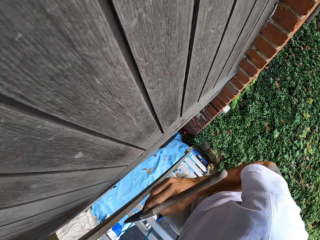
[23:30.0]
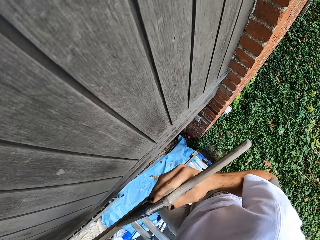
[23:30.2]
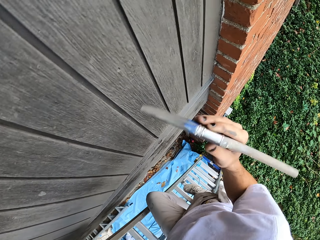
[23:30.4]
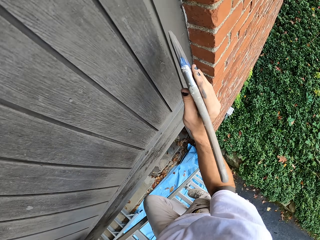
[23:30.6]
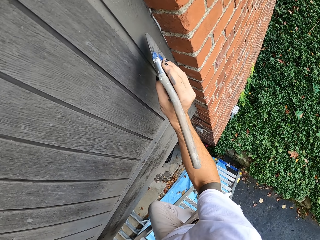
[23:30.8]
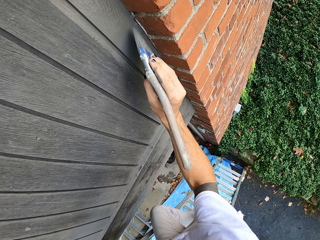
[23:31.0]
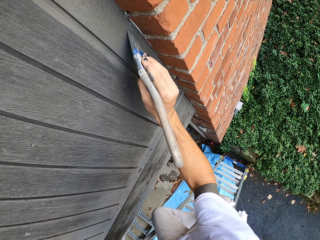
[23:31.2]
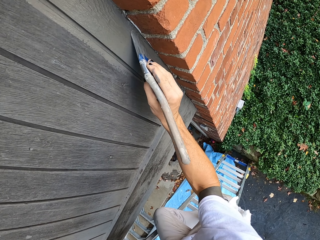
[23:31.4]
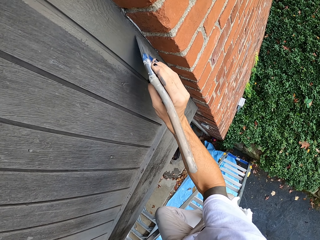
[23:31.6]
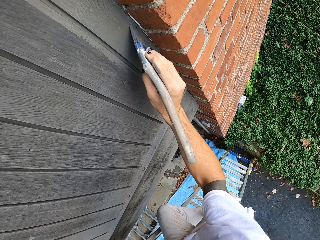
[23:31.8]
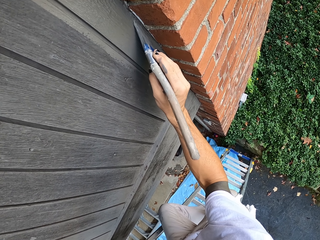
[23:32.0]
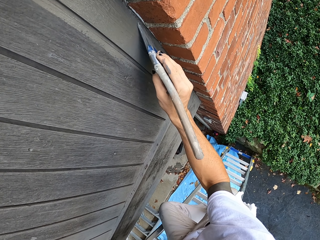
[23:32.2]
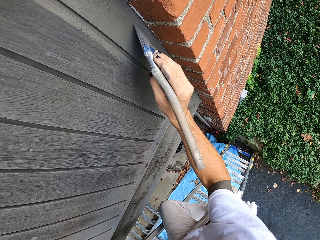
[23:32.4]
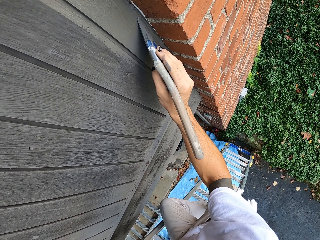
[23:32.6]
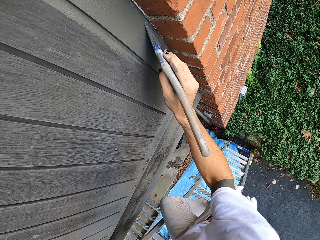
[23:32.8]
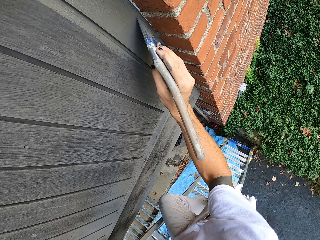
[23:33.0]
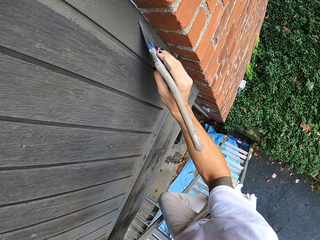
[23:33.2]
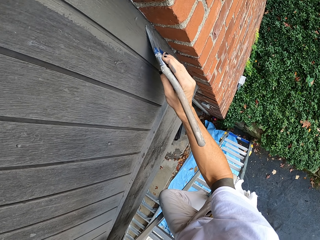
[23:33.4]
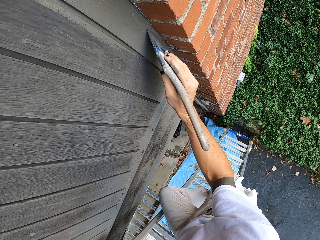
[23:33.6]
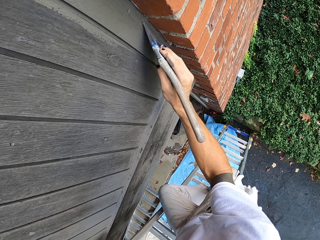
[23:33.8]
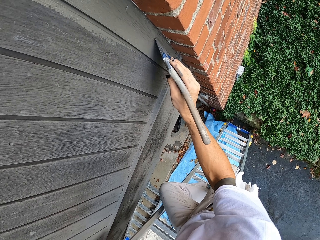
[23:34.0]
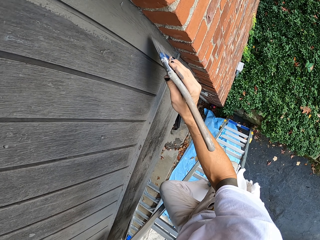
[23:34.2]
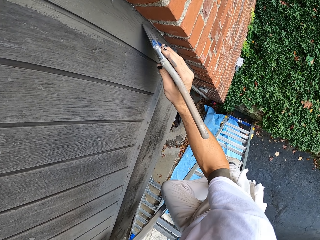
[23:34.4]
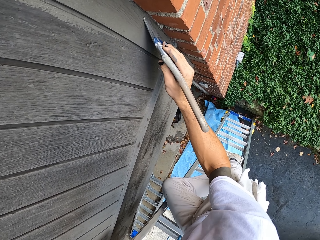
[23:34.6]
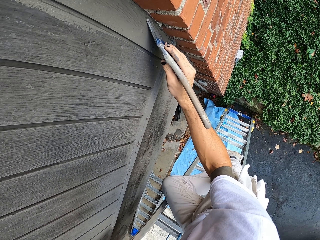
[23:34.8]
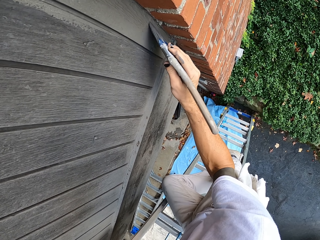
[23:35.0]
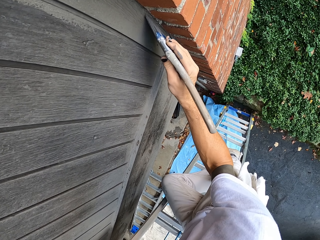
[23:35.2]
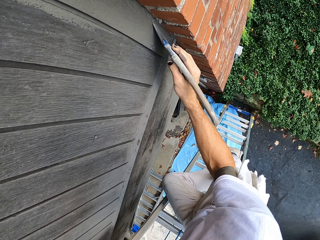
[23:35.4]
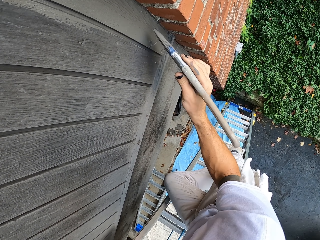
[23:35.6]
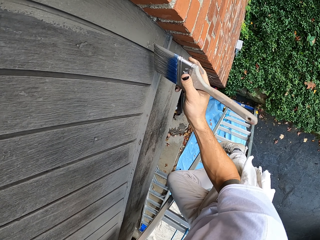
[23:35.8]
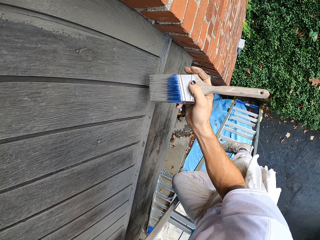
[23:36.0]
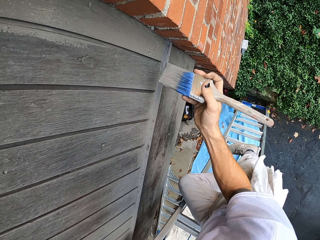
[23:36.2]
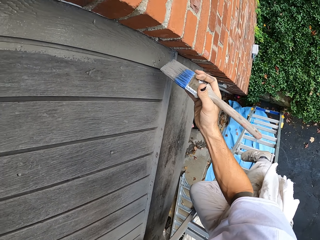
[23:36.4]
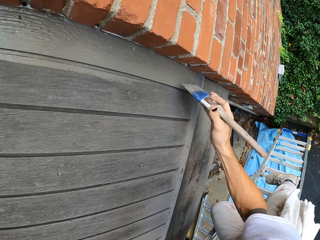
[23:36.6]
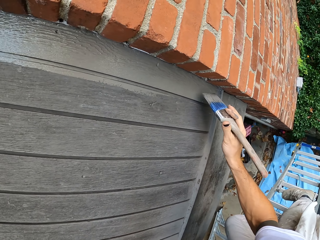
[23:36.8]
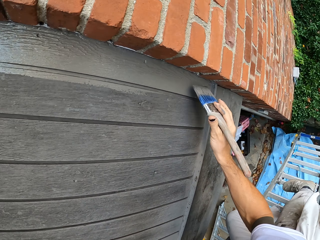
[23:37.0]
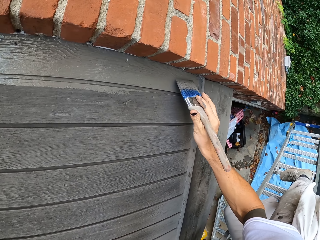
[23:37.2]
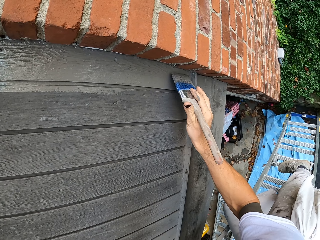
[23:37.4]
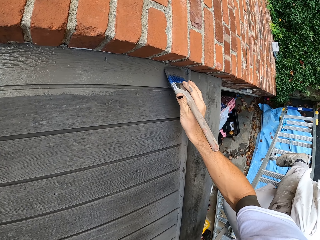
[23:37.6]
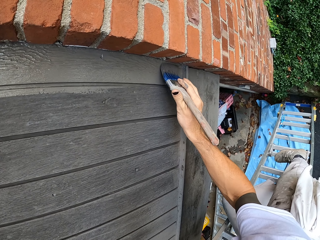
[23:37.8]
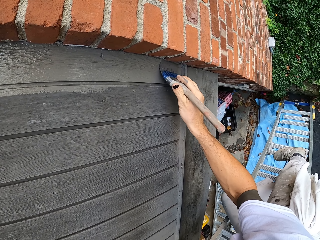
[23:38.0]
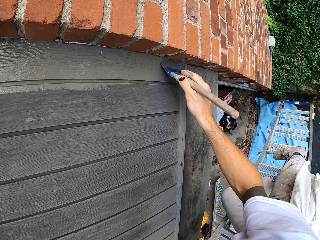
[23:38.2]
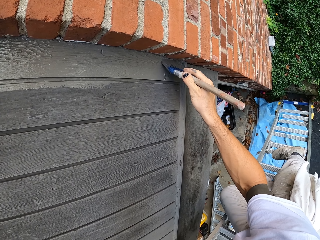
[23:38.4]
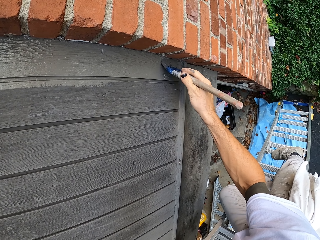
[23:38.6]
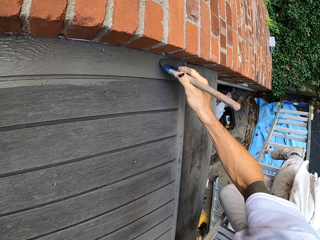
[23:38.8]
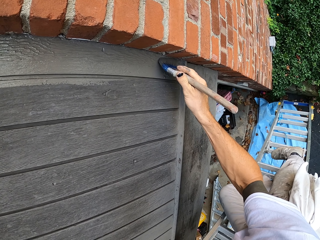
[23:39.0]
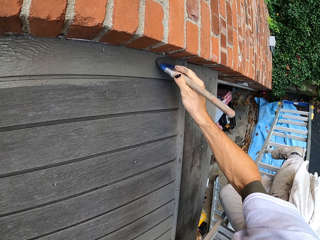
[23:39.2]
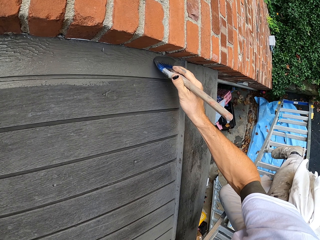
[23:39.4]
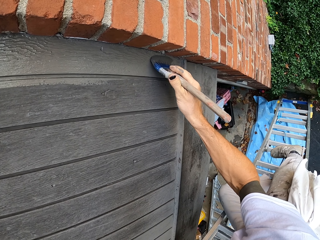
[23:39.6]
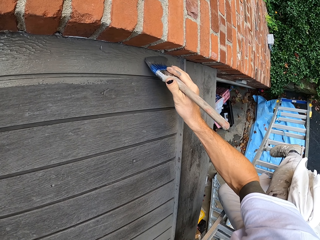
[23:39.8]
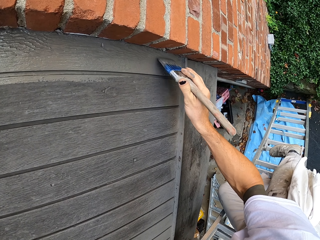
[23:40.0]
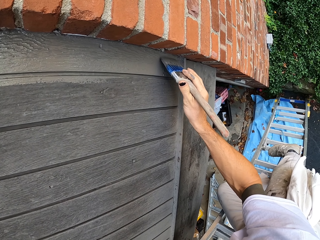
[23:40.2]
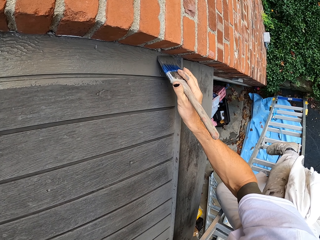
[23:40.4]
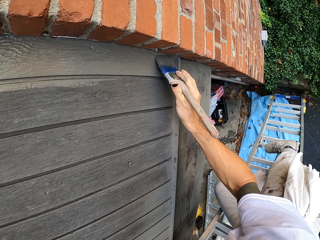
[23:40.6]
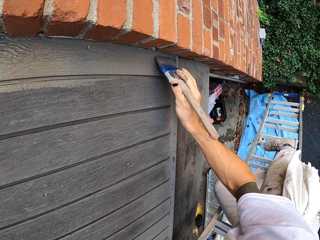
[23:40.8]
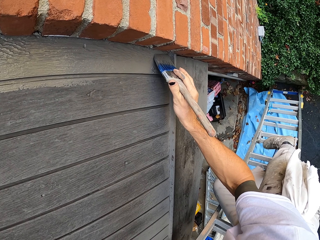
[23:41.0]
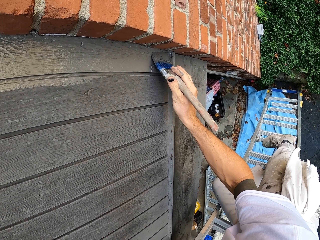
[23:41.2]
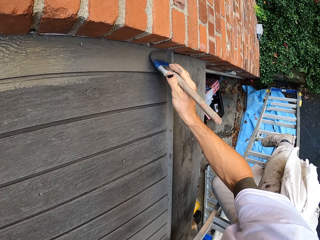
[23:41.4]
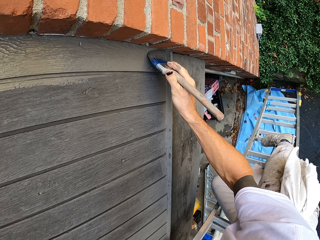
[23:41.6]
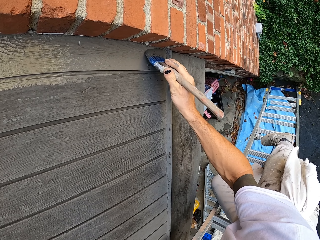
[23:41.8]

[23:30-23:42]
The camera wearer stands on the ladder. He paints the wooden window or wall with a paint brush. He turns the paint brush with his right hand. He paints the wooden window or wall with the paint brush.

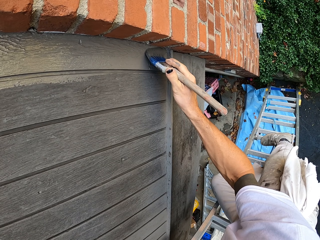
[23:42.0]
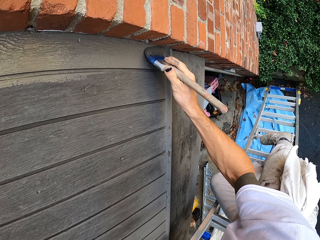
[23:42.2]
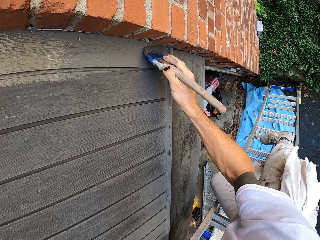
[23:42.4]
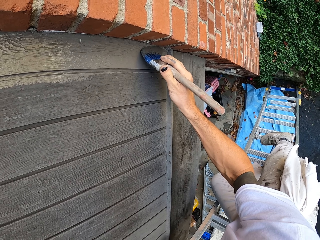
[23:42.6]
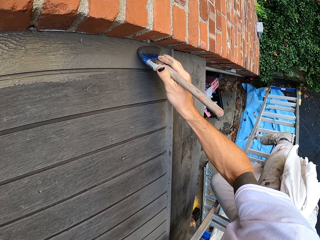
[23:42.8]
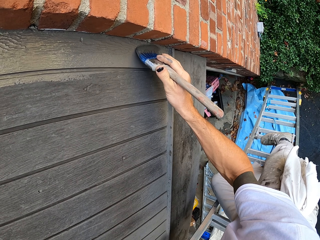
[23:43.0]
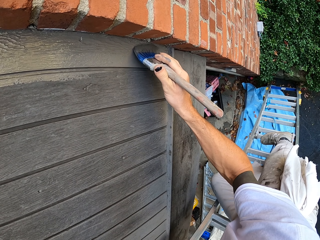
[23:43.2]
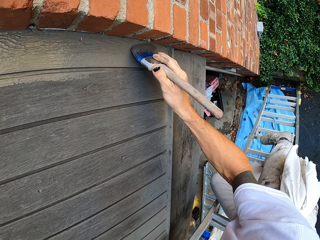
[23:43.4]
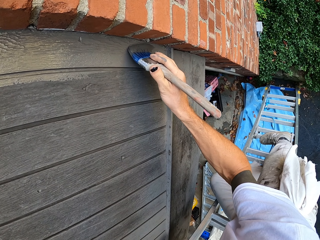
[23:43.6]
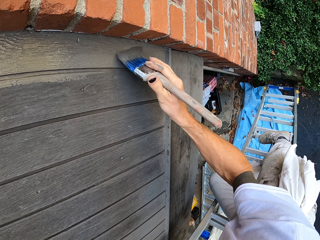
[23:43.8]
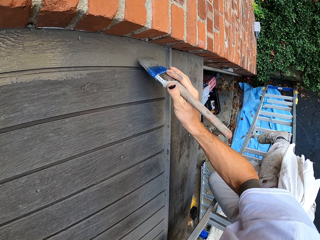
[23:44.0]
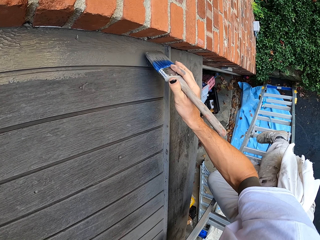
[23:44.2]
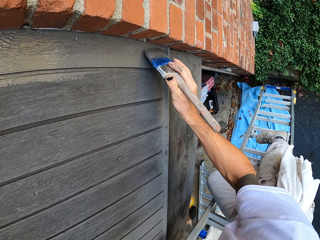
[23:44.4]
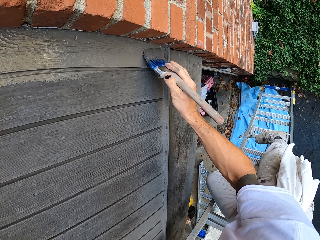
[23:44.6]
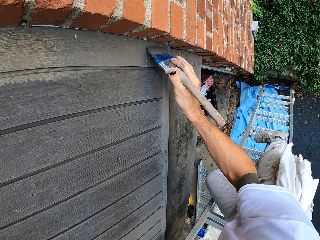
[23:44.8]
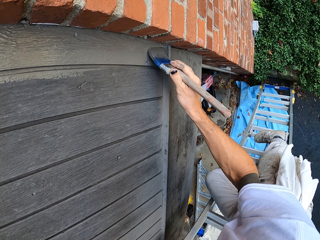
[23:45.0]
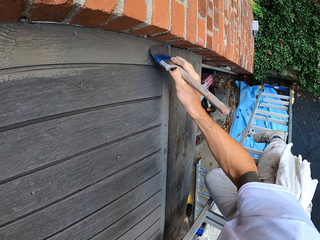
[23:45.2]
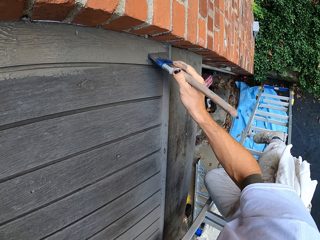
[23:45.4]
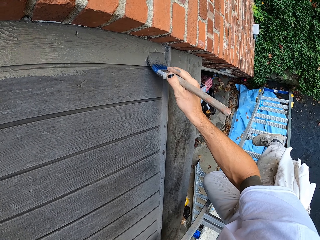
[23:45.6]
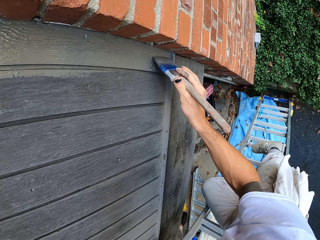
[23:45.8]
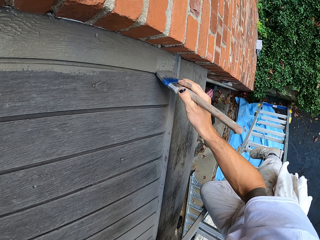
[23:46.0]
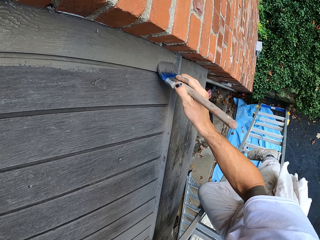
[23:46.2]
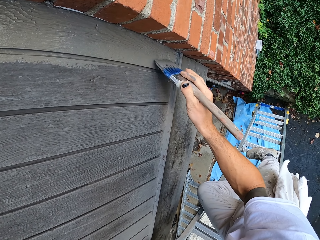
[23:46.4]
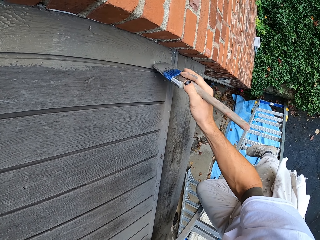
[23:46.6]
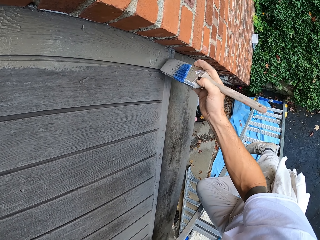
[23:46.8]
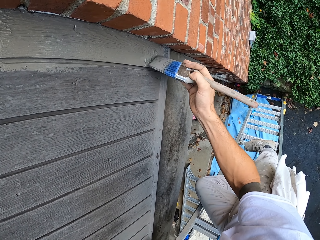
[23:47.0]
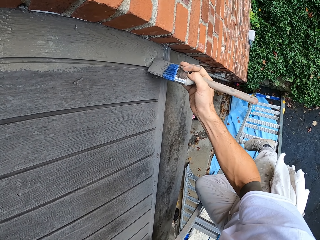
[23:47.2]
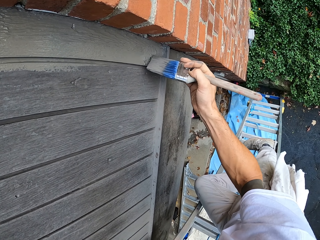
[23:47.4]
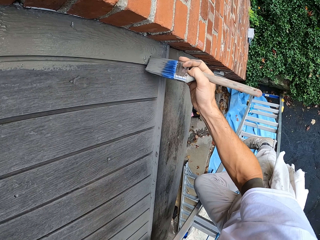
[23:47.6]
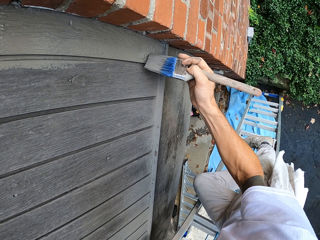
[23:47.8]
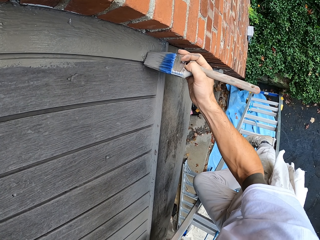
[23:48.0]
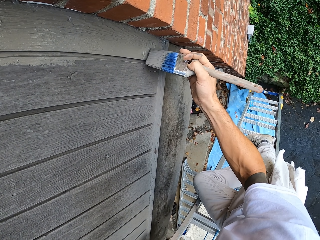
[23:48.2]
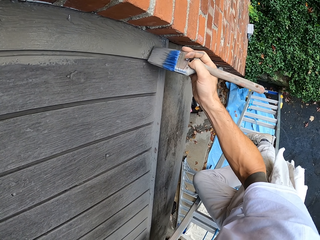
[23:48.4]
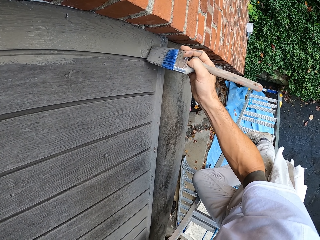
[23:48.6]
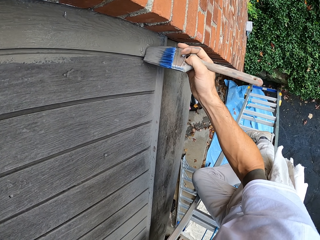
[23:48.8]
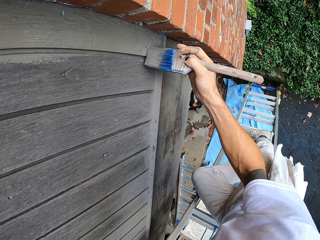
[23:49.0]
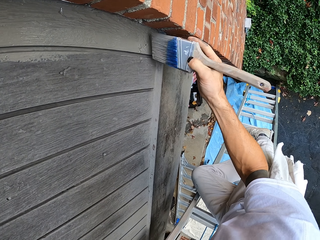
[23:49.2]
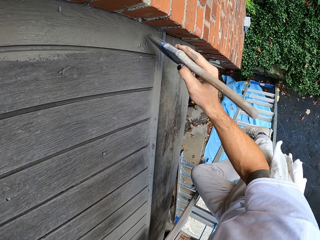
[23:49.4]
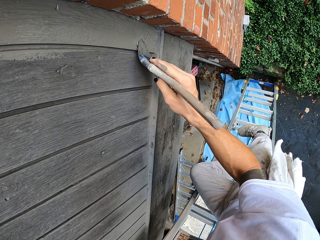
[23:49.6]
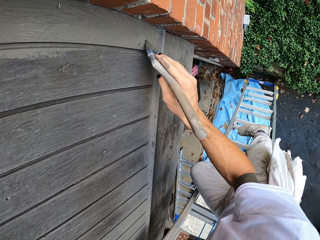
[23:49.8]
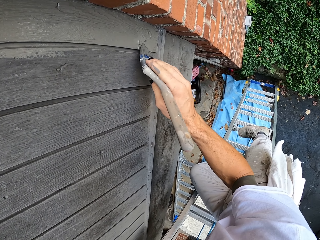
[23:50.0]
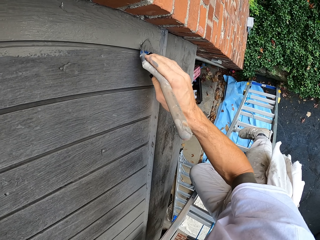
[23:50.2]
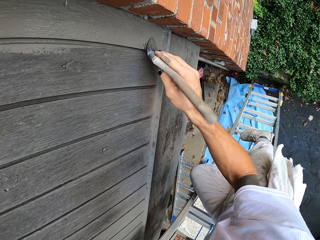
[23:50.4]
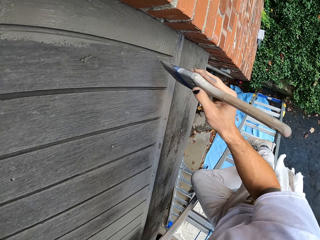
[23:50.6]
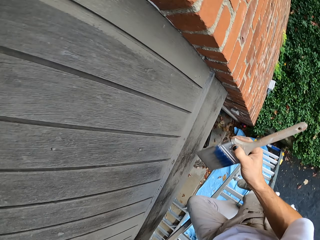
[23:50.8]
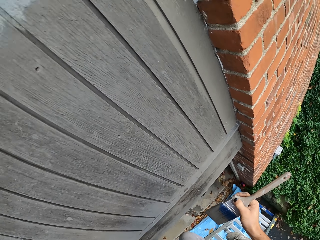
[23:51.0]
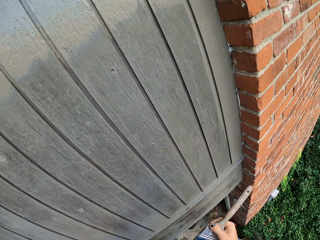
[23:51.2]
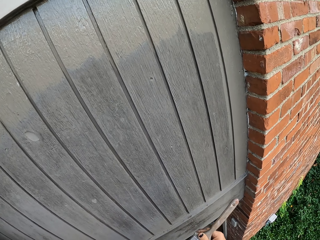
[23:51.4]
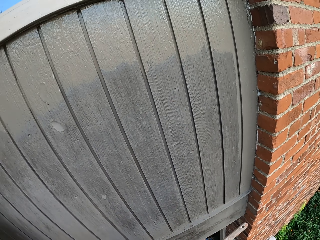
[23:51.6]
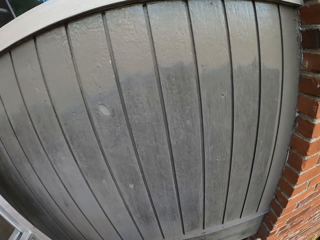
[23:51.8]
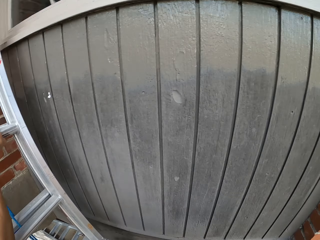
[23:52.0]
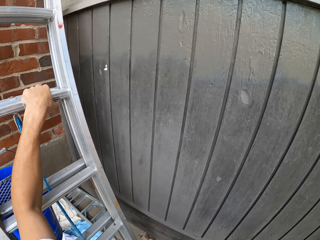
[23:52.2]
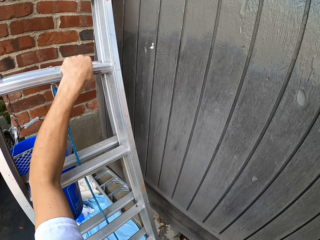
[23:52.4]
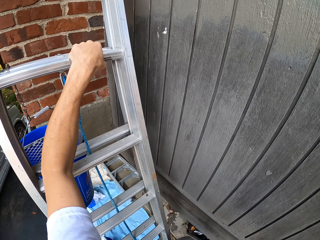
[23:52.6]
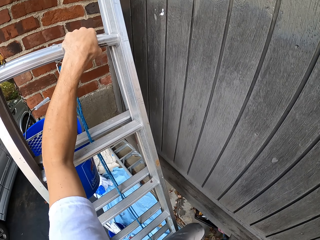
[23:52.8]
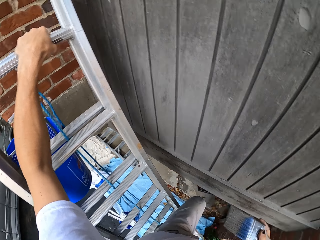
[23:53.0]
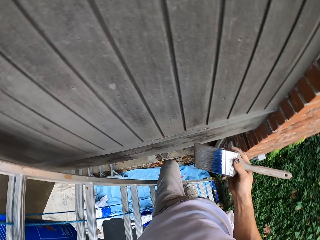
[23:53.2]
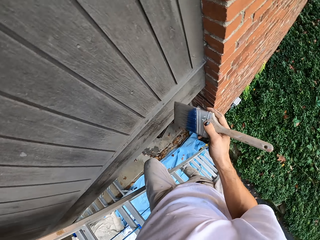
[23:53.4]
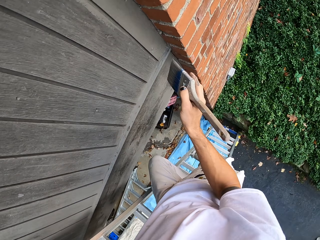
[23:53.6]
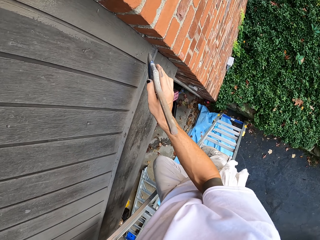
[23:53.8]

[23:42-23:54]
The camera wearer turns around. He holds the paint brush with his right hand. He holds a ladder stand. He turns around.
